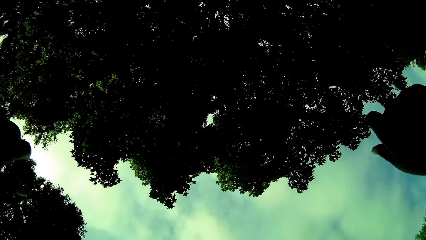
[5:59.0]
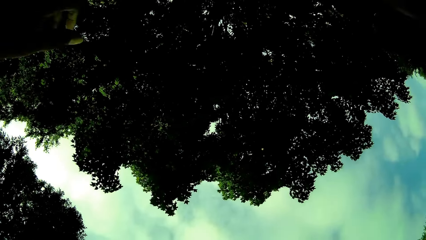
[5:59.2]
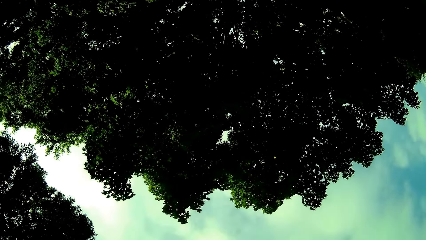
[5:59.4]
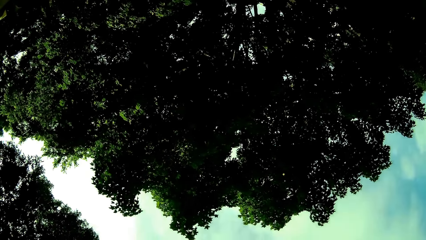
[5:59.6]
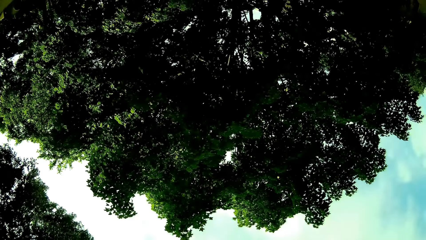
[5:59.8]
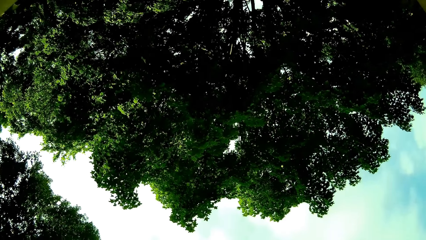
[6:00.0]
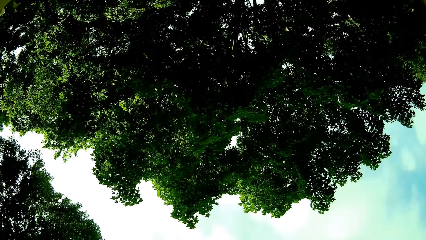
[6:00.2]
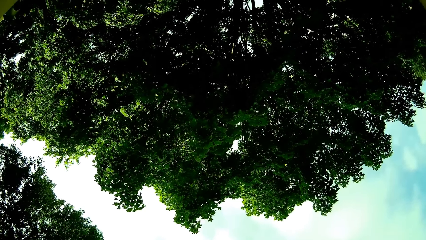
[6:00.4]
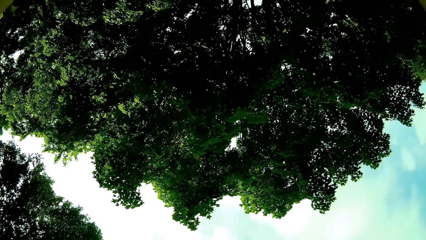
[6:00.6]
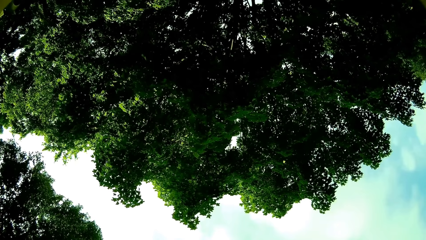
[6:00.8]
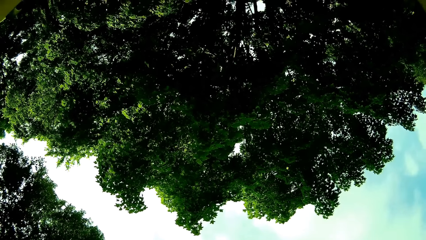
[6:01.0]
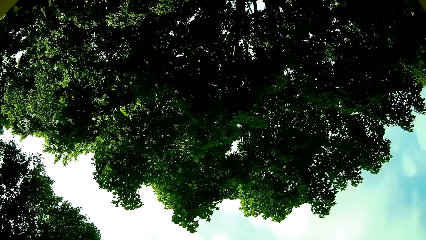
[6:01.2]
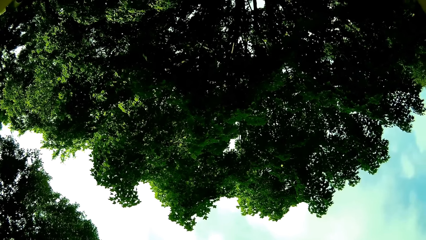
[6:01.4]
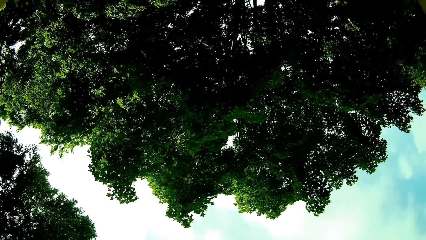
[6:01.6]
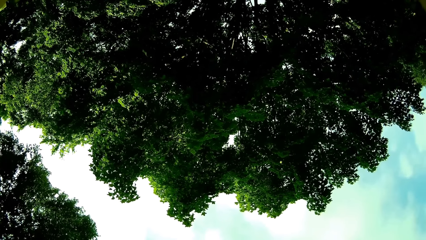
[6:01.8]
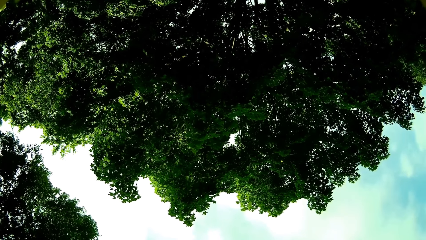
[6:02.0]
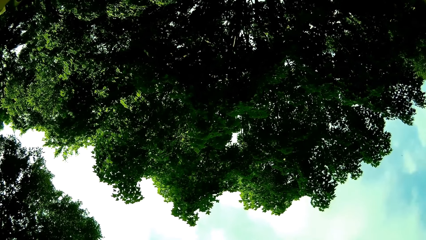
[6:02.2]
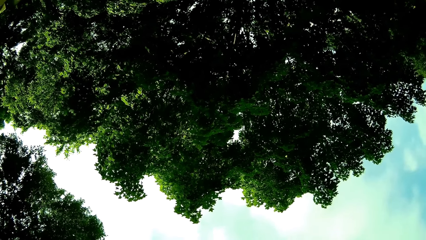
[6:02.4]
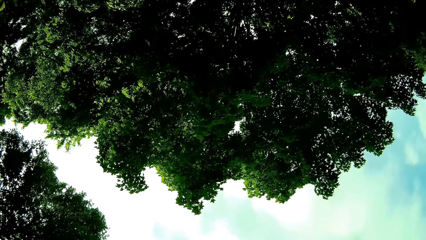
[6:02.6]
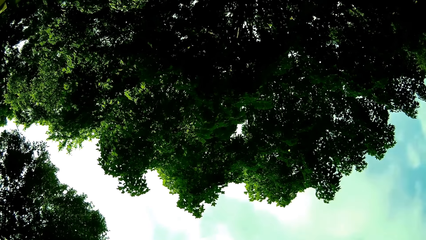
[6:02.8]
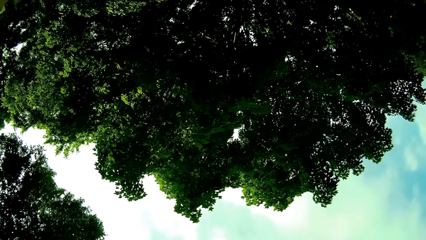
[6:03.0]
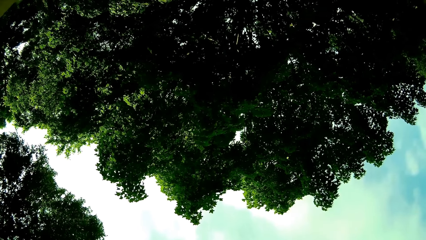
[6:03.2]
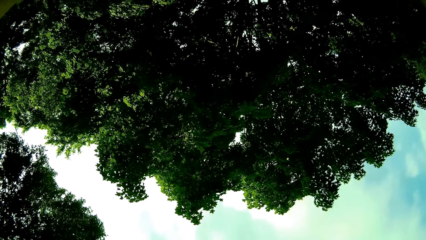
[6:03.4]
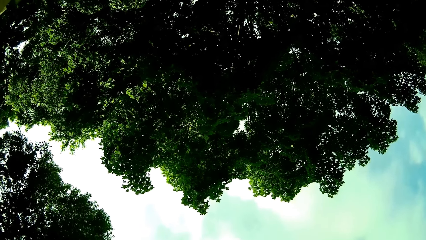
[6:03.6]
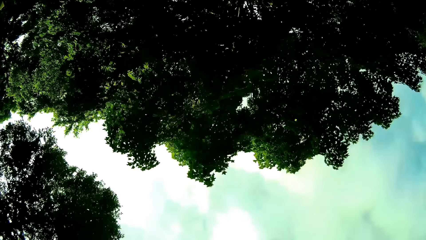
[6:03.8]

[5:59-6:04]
The camera wearer raises both hands.

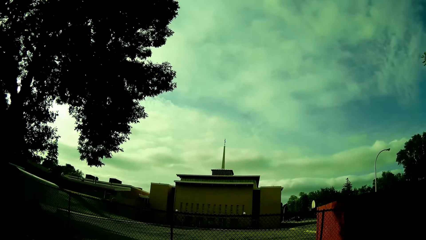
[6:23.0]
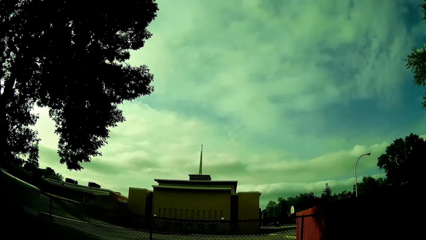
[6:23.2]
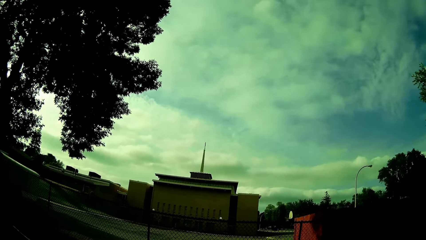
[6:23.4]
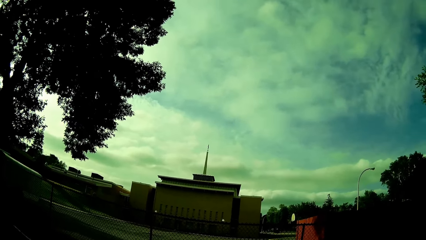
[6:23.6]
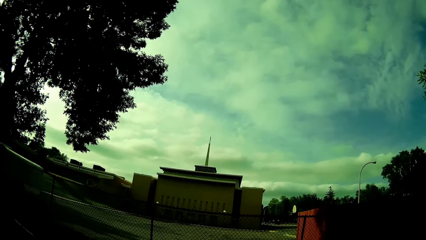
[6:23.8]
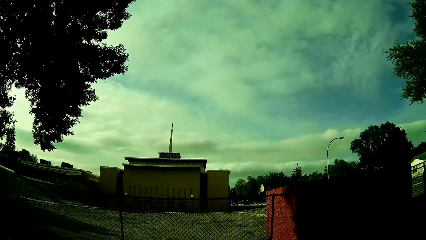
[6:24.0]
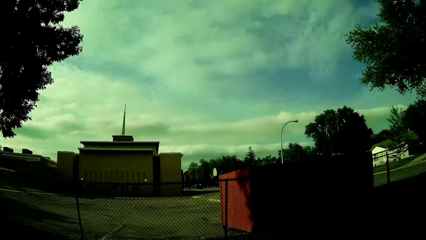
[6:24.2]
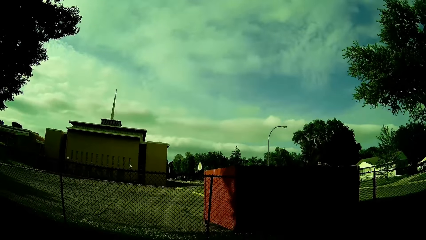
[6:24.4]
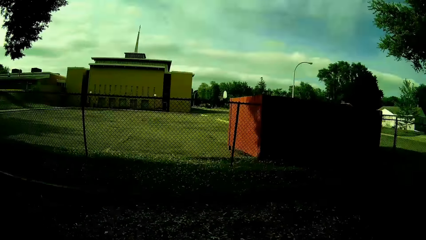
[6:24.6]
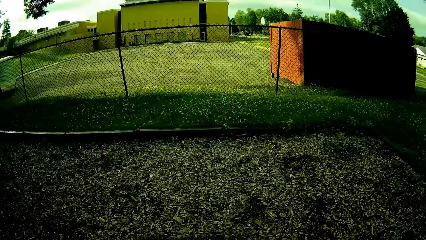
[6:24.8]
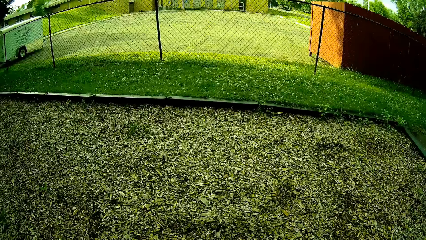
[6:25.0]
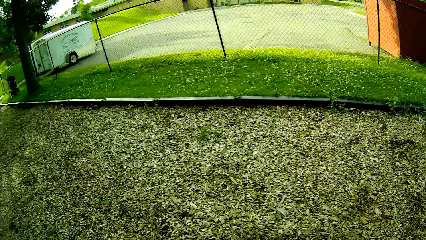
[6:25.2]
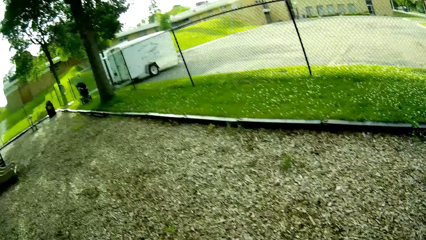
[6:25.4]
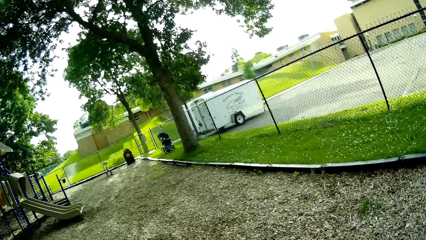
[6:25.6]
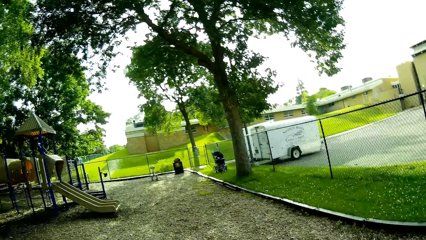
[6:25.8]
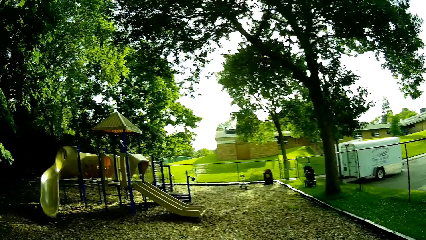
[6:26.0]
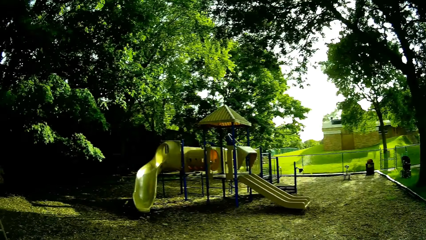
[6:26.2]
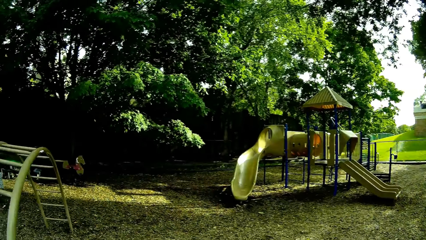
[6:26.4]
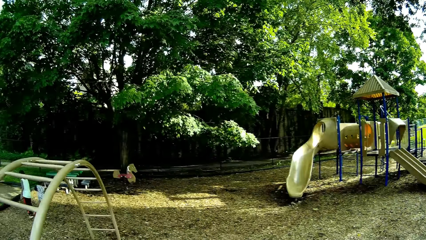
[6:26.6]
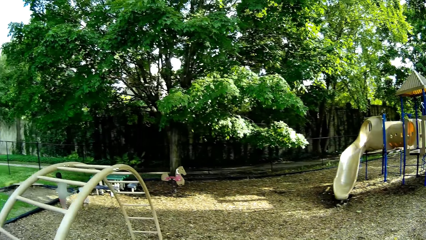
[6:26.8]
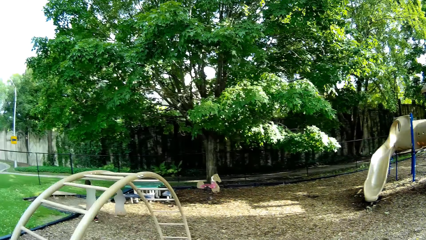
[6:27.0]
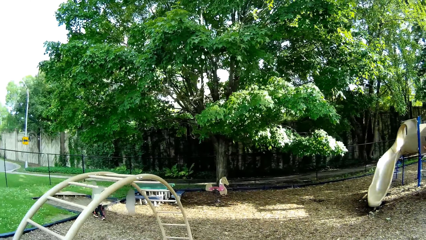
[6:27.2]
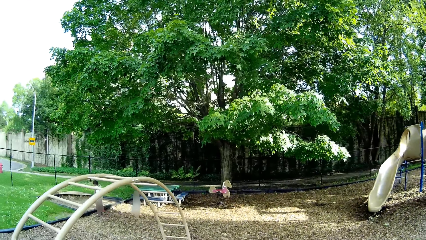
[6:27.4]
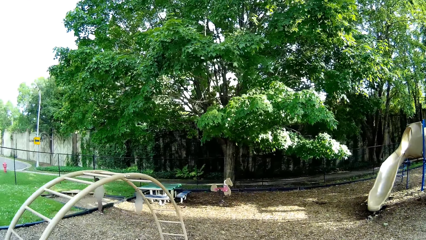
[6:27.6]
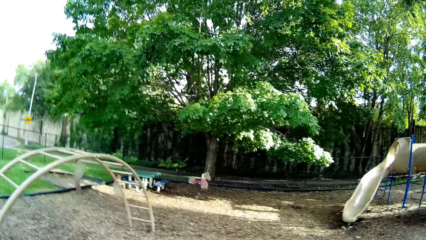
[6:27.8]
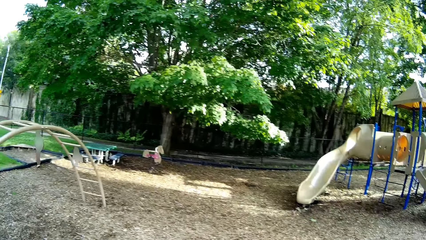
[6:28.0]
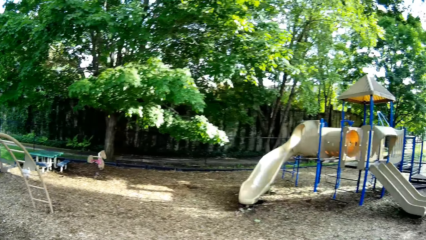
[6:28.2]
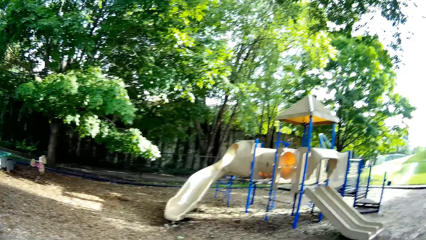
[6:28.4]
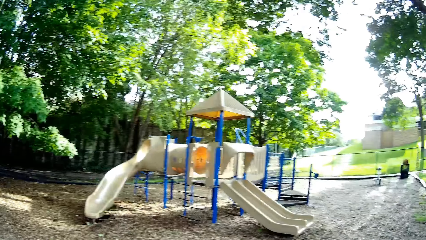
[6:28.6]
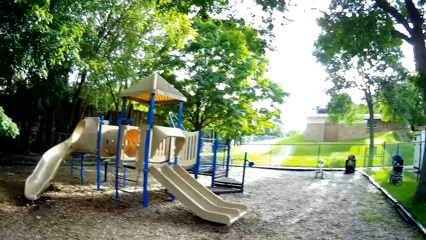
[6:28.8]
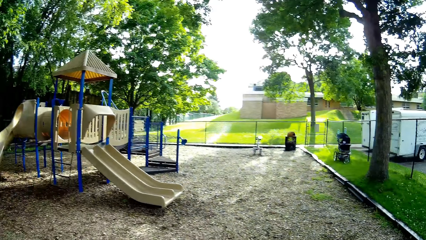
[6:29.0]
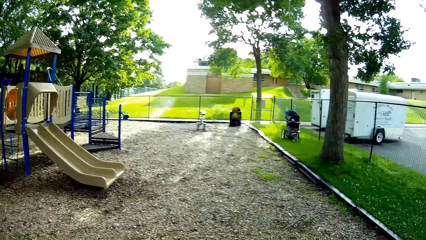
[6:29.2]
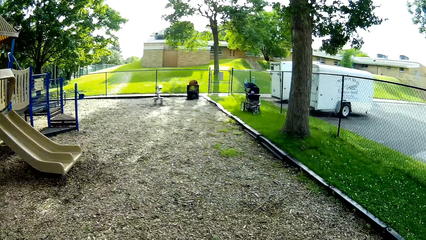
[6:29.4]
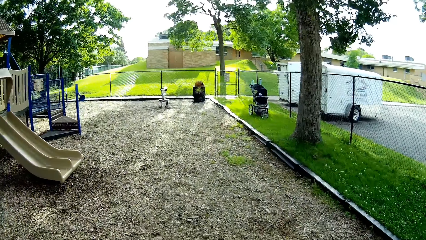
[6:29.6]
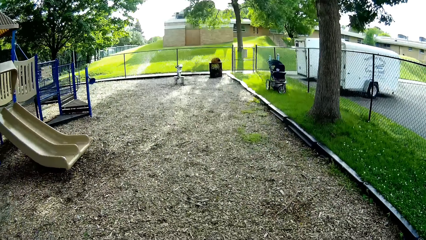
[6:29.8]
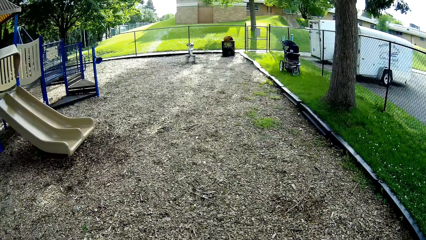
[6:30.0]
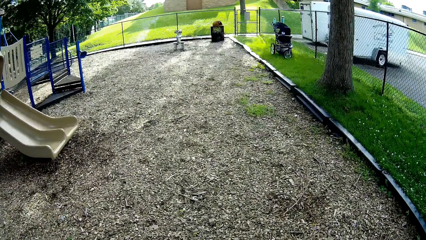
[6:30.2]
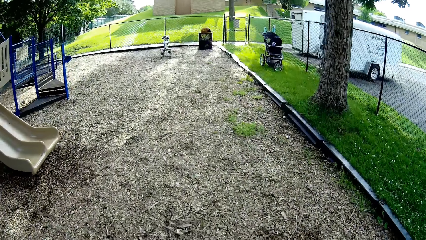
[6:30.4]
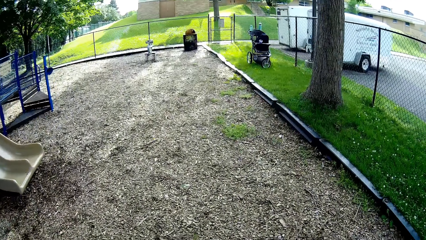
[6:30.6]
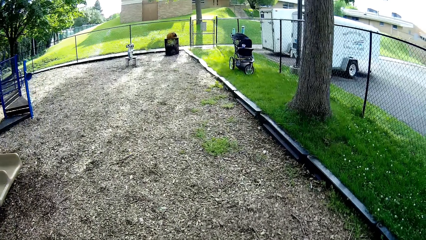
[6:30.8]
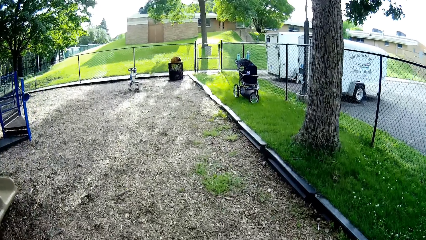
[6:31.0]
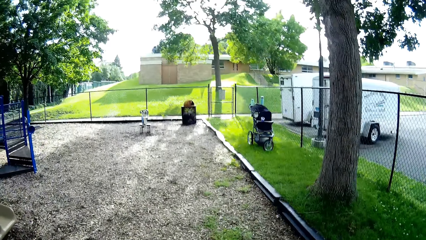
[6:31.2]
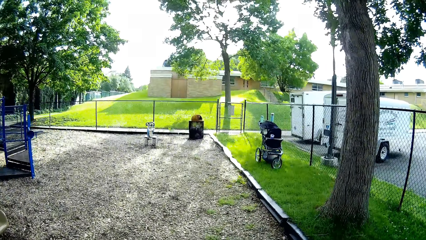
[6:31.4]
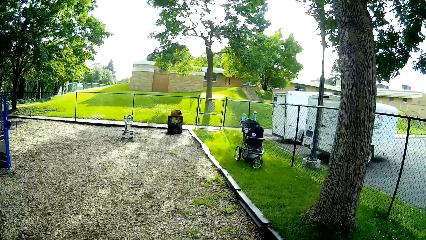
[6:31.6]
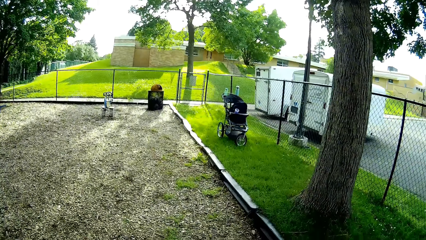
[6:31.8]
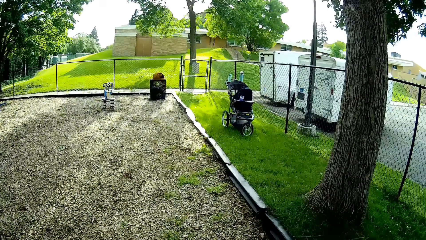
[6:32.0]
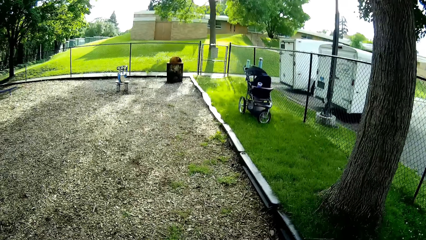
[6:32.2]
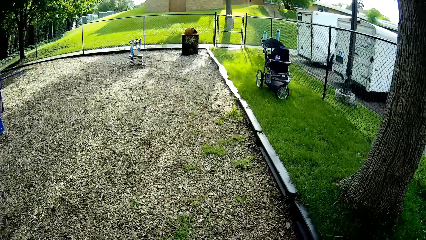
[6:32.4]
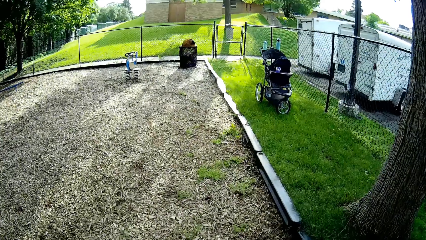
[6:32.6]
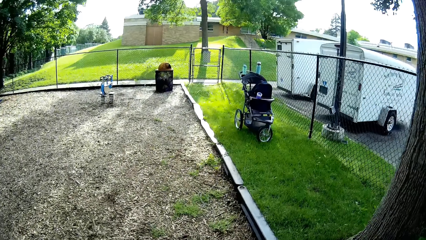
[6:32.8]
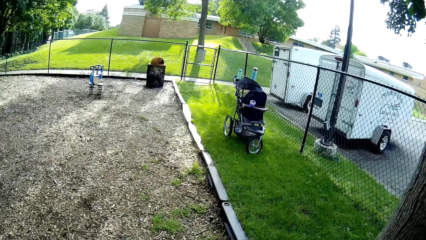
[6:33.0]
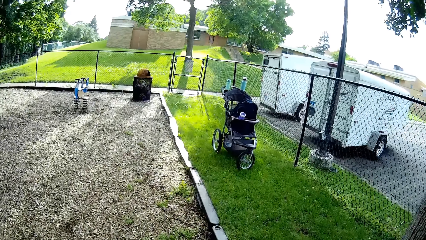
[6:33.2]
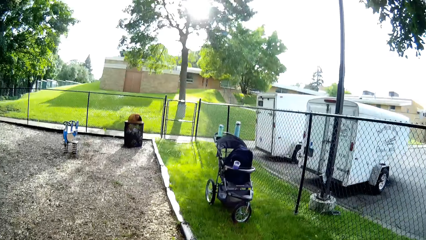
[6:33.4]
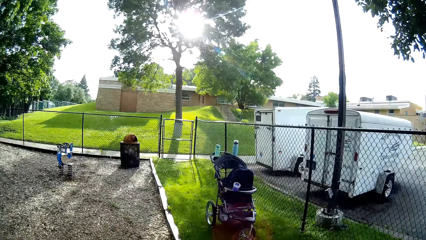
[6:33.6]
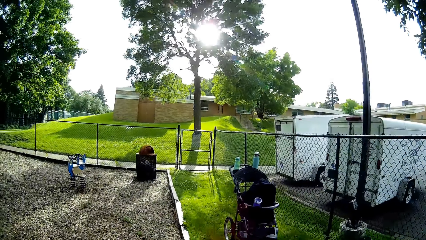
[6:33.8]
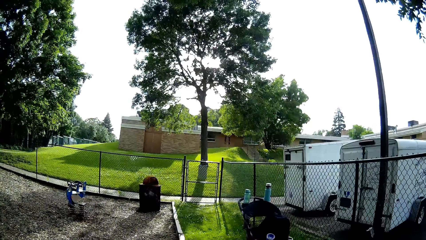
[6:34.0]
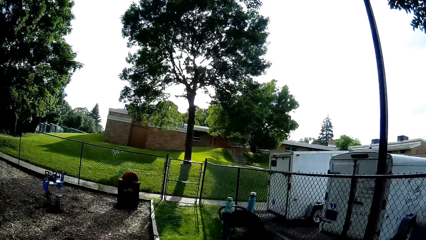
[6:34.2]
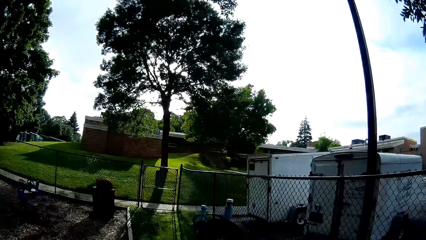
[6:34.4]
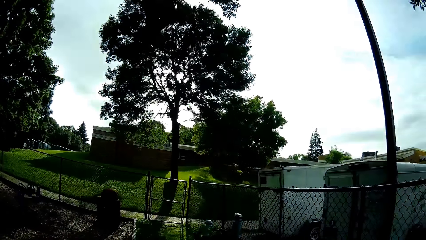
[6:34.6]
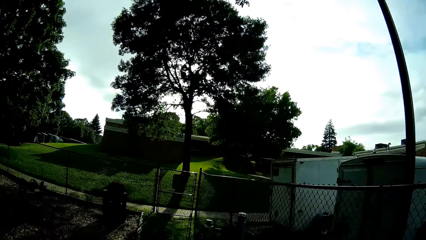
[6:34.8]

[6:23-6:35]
The camera wearer walks around while talking to a child and another child. They walk towards a stroller.
